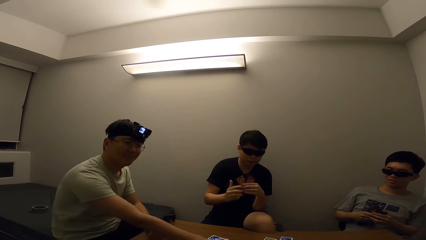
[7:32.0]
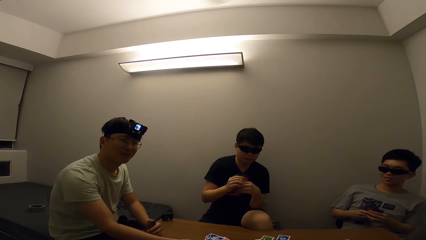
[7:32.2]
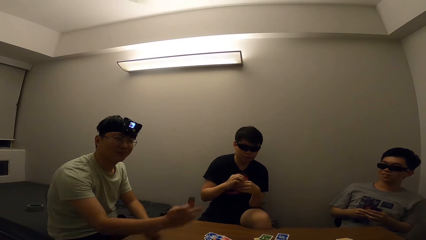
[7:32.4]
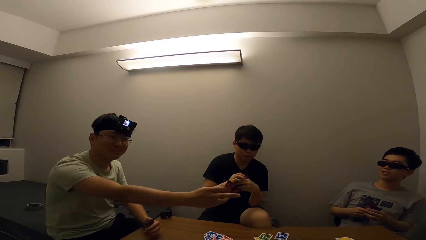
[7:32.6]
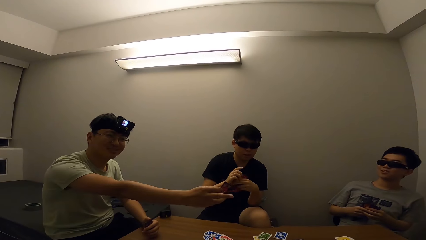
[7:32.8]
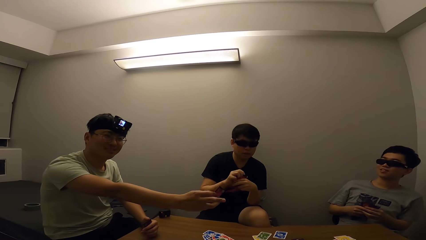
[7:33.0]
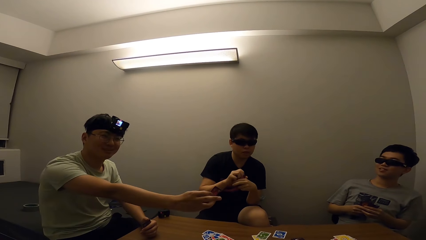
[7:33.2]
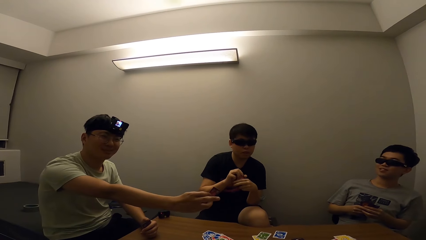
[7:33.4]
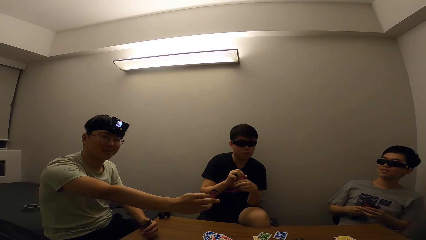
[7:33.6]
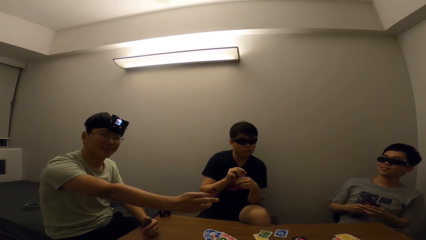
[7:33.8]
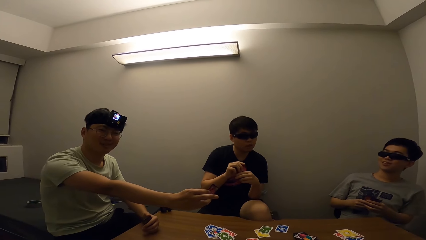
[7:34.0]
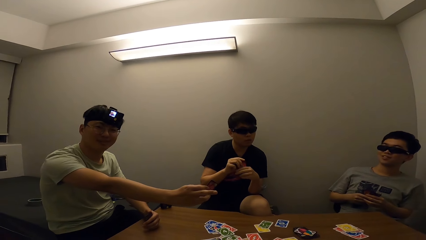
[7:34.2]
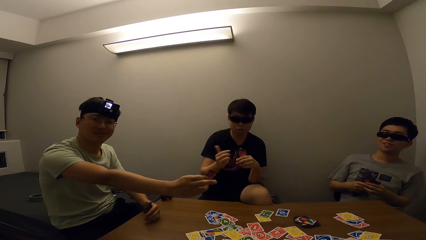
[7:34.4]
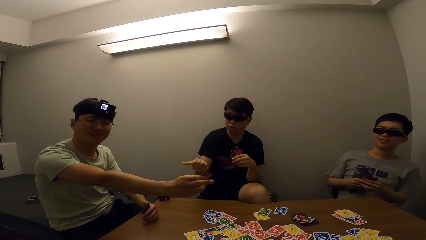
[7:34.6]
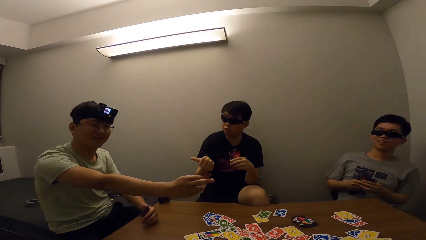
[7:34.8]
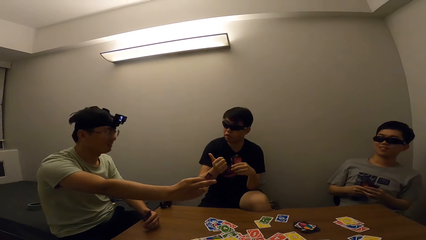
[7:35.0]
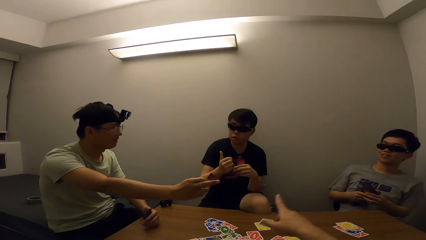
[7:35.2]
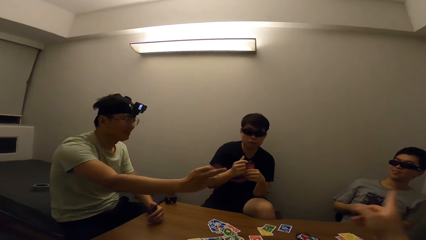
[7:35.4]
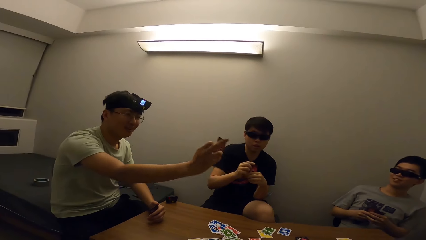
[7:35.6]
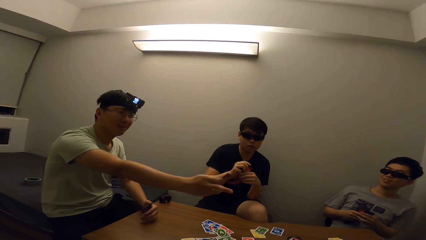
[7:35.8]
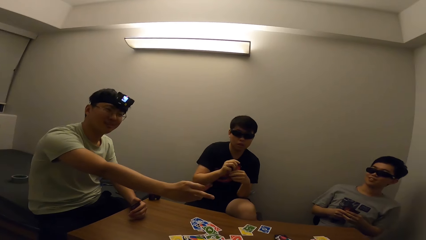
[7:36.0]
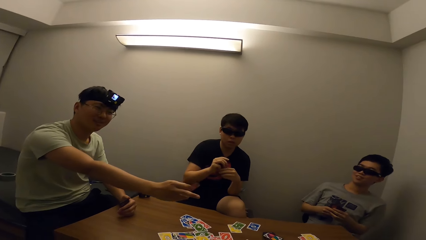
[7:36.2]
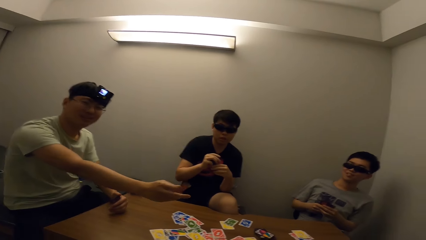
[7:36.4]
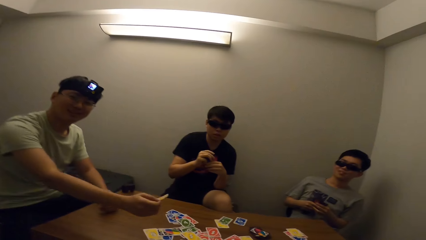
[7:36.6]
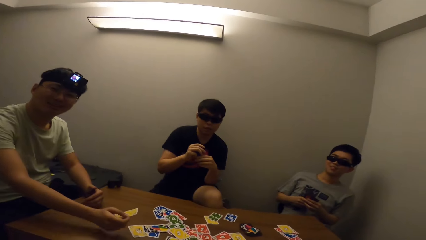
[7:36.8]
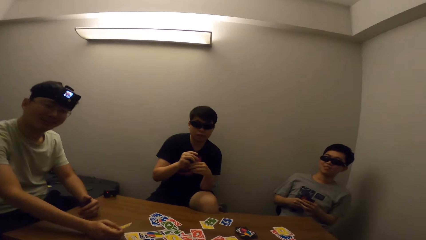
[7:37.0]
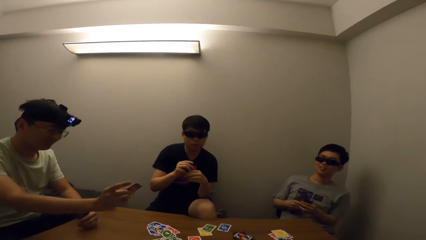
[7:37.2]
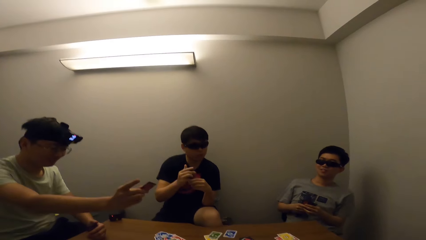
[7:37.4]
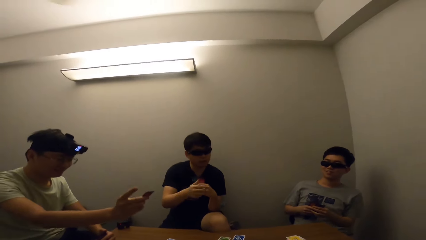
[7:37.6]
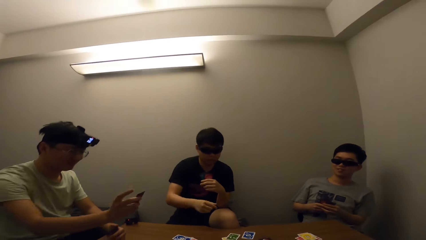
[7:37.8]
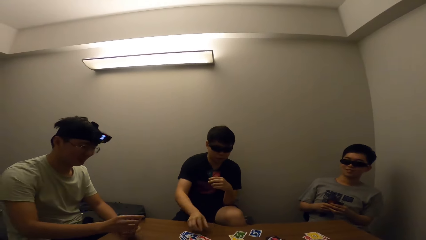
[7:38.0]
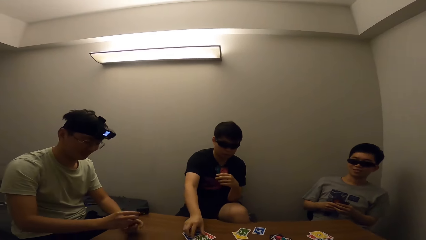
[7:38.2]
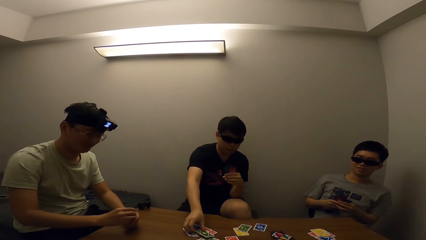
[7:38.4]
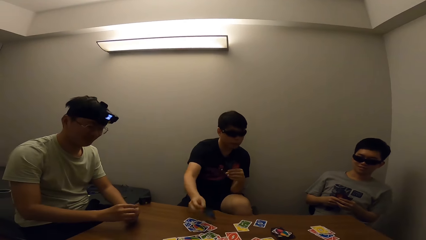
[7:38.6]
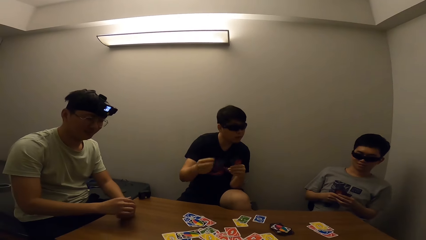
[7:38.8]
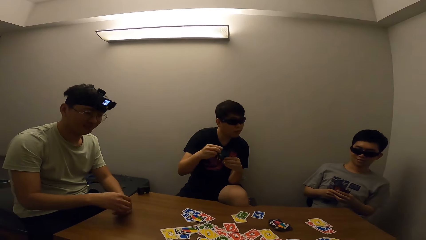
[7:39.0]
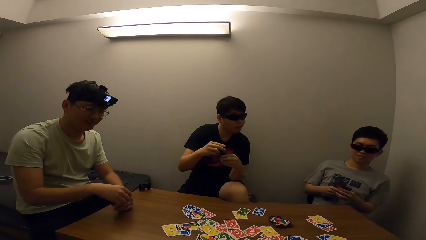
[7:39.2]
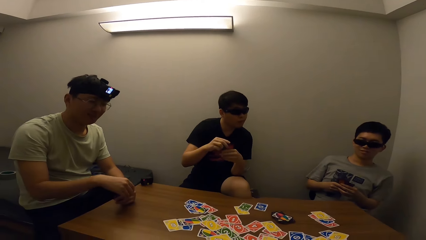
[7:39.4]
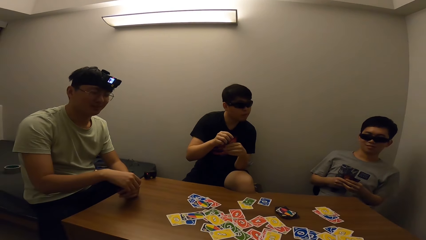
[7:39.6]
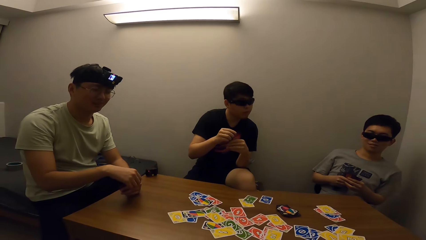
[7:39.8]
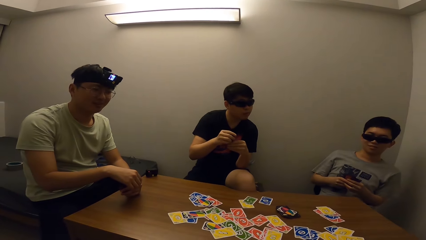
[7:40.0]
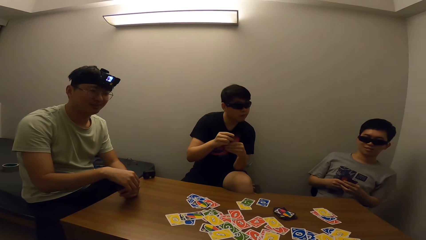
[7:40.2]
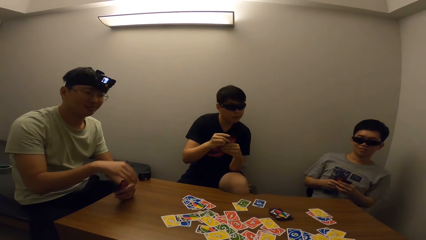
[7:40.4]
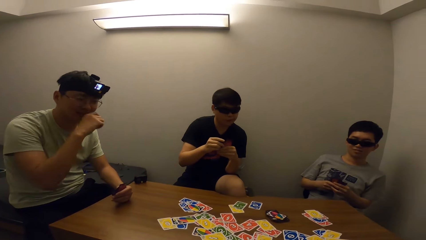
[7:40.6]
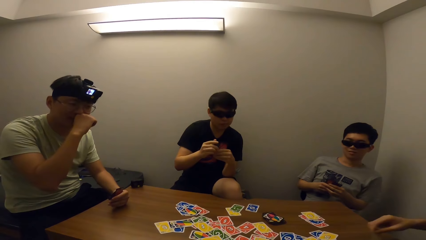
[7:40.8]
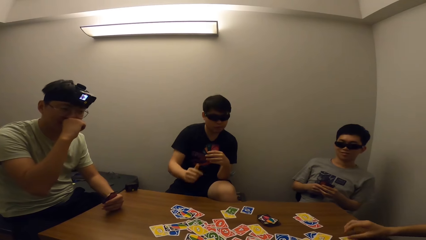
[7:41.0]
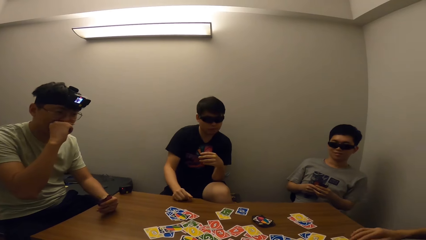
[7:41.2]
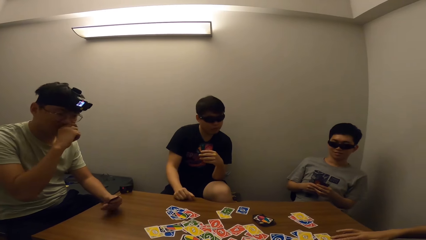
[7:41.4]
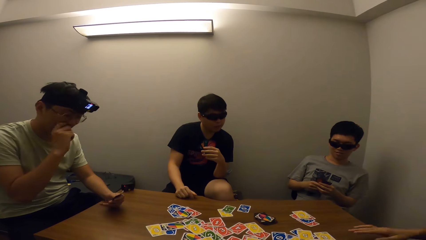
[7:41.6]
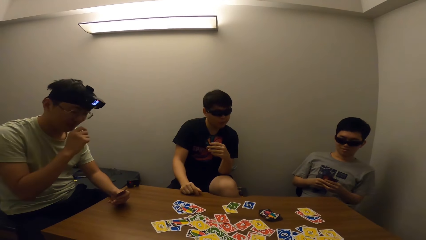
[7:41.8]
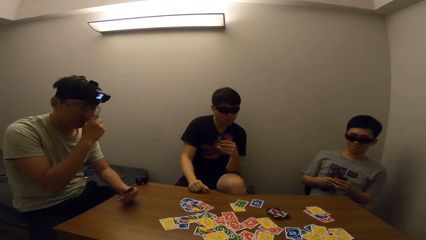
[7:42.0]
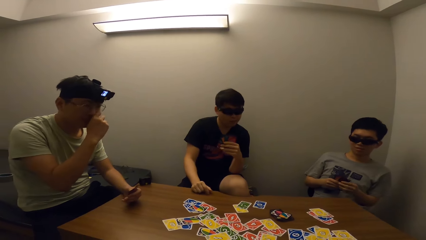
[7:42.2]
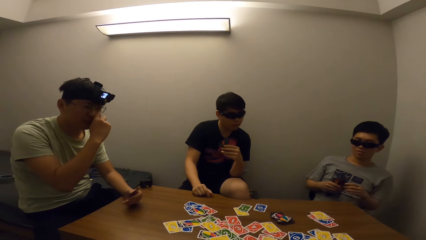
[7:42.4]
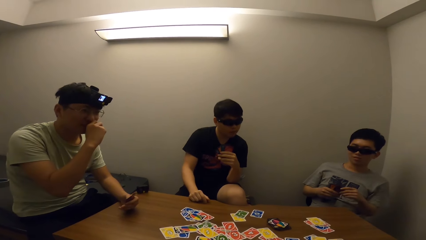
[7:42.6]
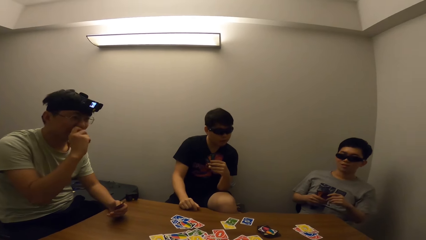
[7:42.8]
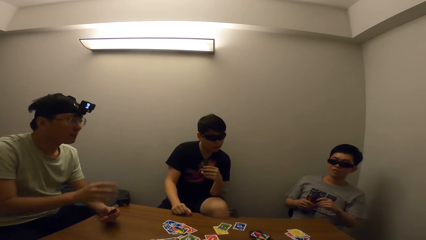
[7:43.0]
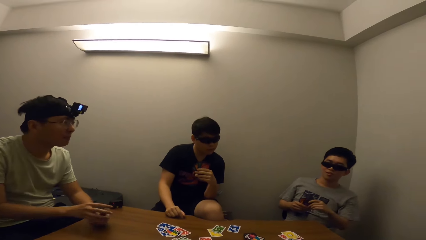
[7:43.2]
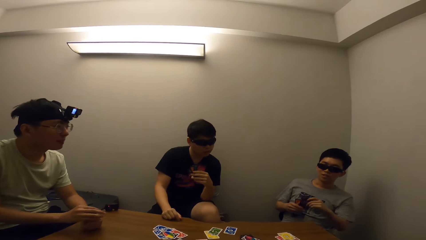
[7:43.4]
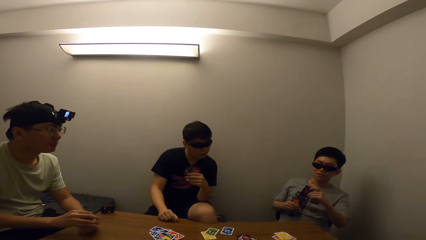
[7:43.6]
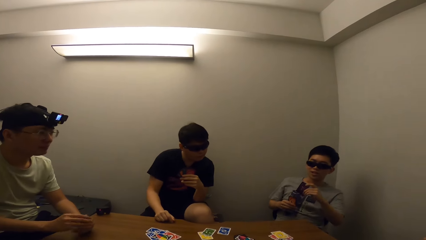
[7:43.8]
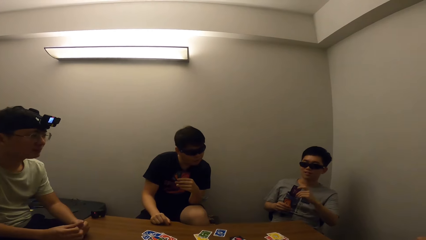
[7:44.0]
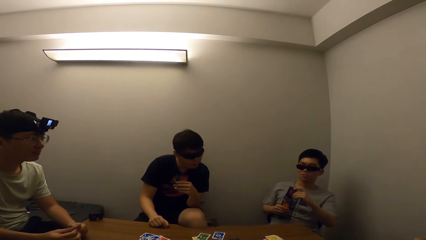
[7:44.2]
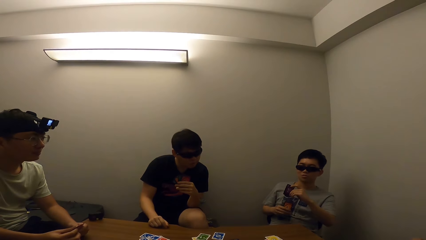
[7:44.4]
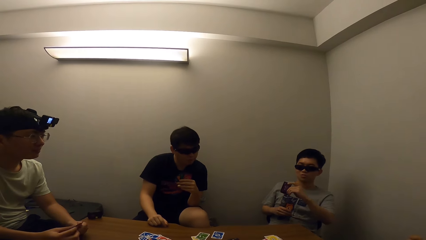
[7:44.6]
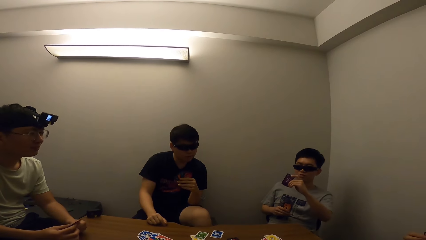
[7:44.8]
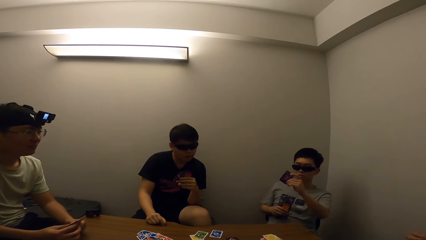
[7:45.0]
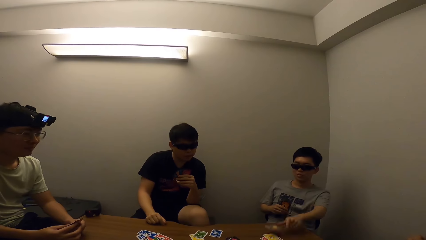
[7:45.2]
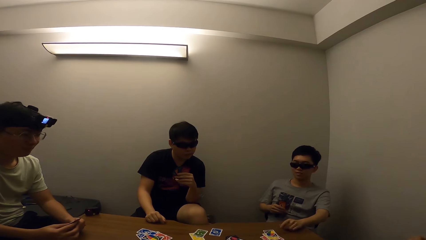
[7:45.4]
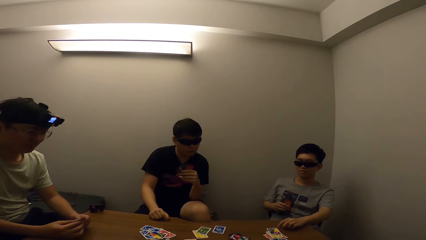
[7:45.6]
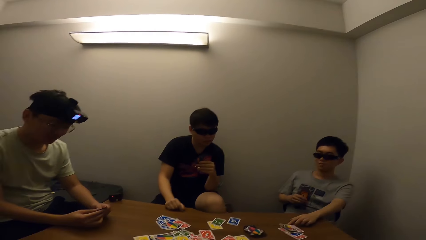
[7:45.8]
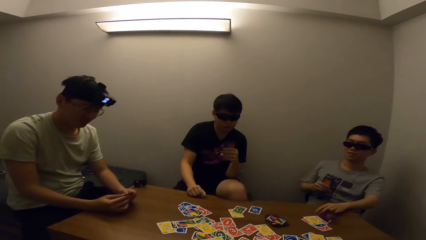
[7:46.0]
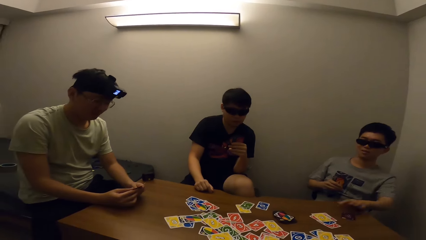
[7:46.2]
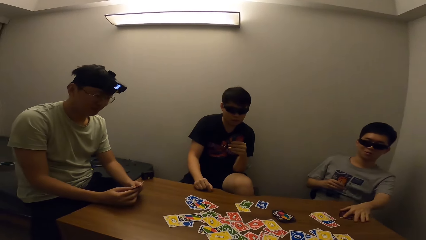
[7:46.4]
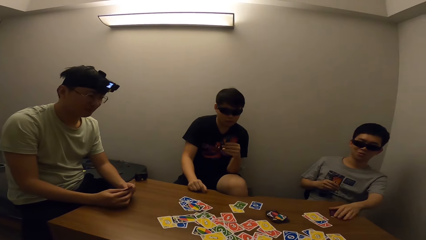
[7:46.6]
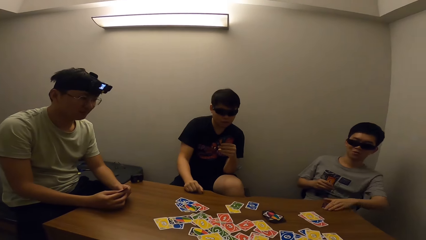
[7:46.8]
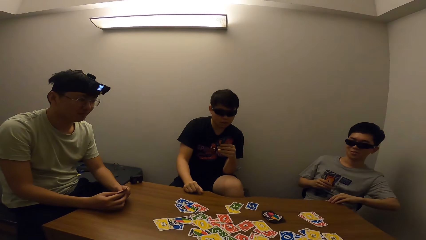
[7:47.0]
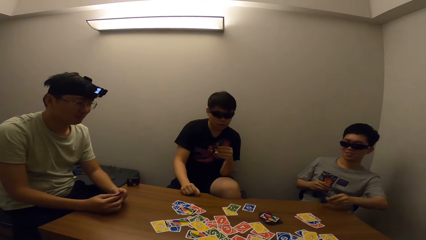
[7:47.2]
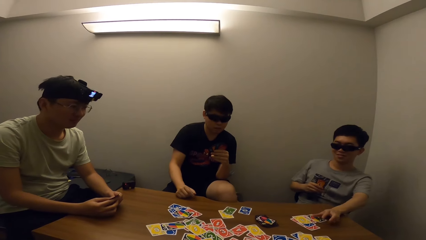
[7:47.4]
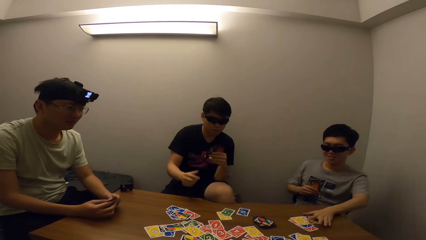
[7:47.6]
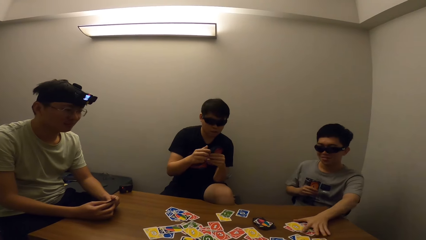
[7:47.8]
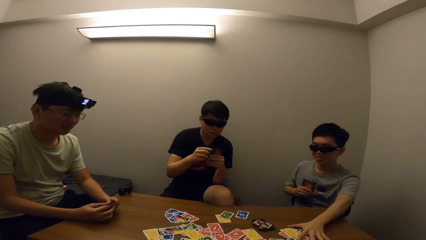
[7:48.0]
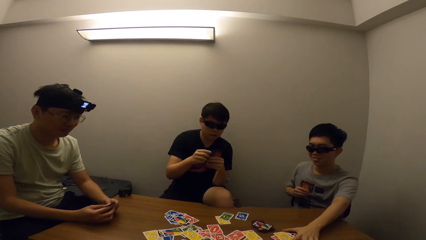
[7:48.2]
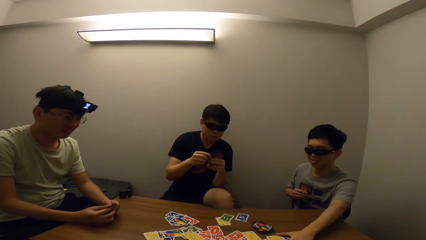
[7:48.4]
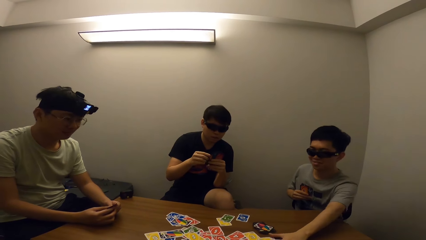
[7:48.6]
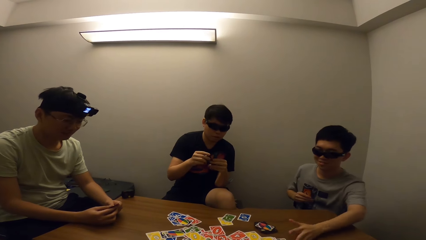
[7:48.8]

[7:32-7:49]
A man drops cards on the table. The camera wearer stares at a man. They stare at another man. The first man touches his nose. The camera wearer stares at the other man. Another man drops cards on the table. The camera wearer stares at the table.
